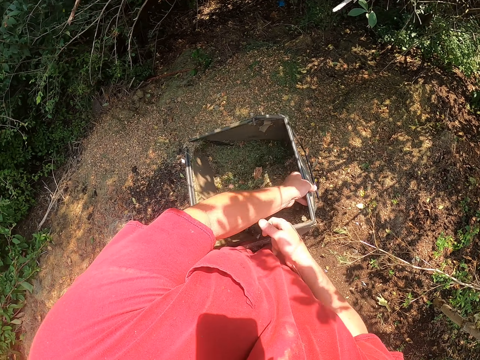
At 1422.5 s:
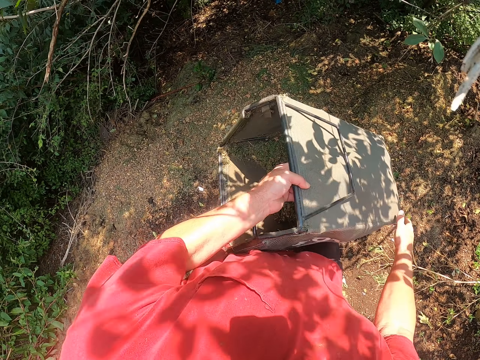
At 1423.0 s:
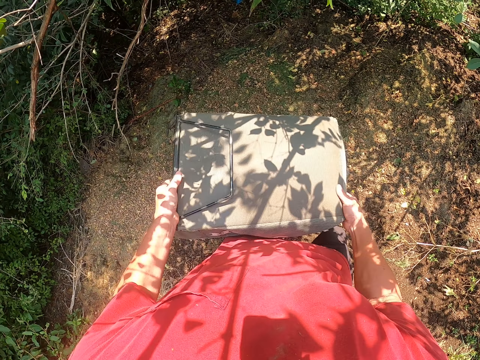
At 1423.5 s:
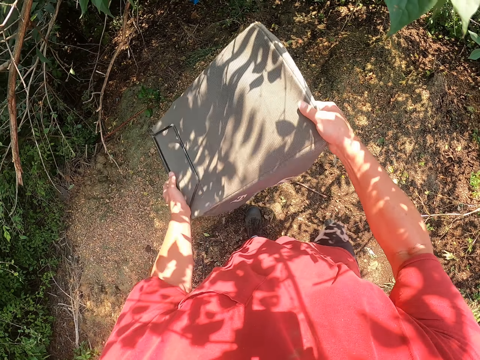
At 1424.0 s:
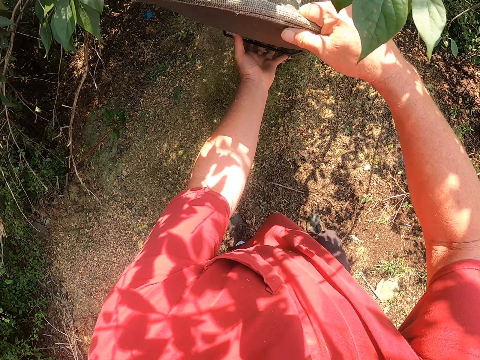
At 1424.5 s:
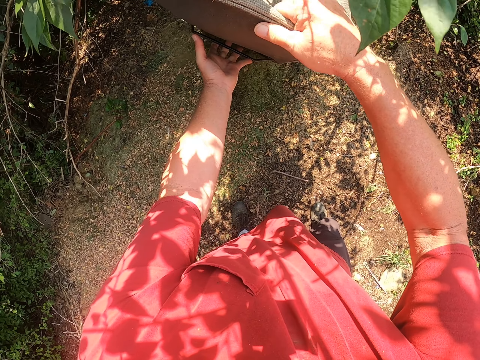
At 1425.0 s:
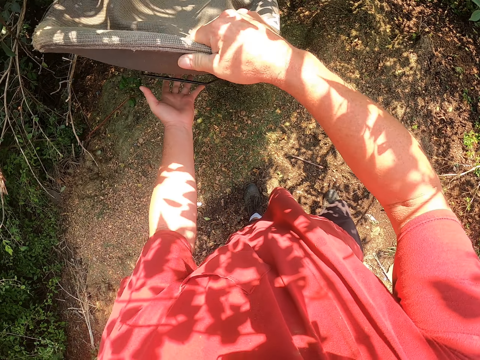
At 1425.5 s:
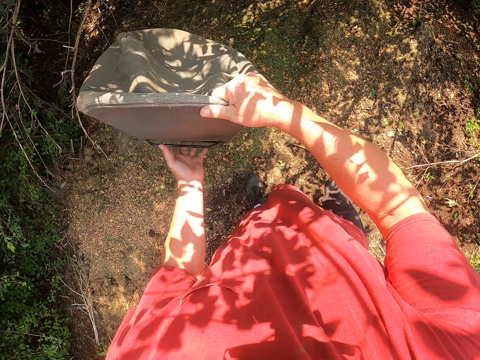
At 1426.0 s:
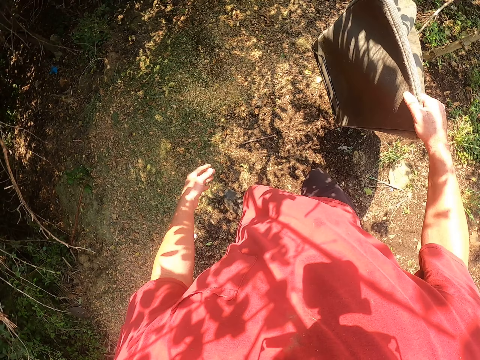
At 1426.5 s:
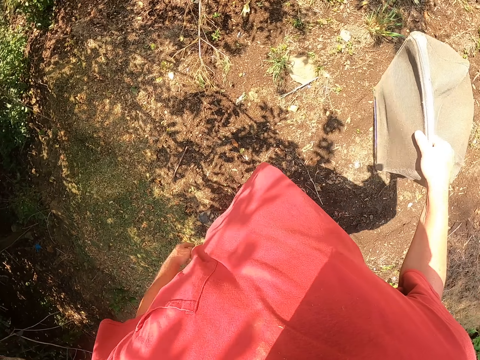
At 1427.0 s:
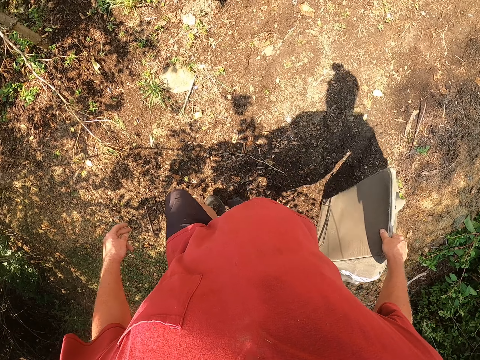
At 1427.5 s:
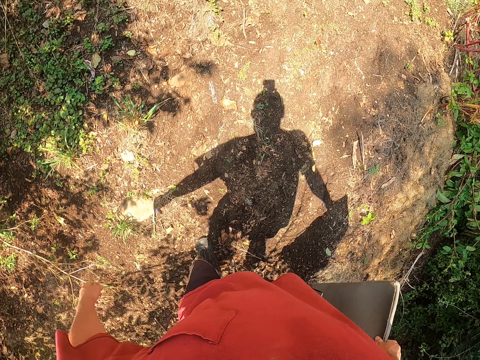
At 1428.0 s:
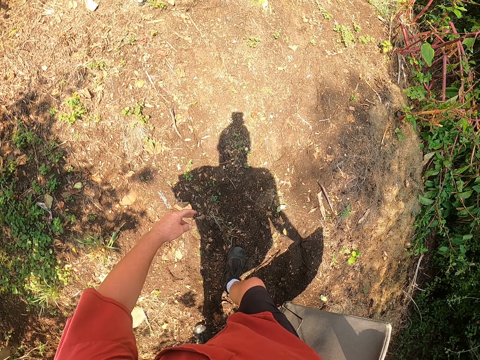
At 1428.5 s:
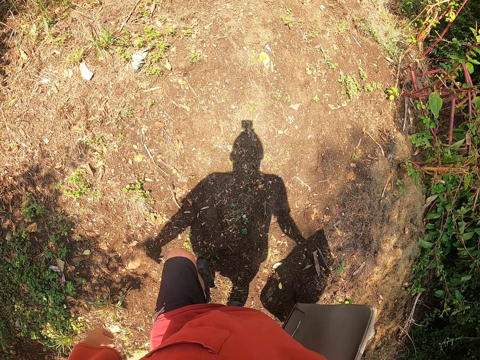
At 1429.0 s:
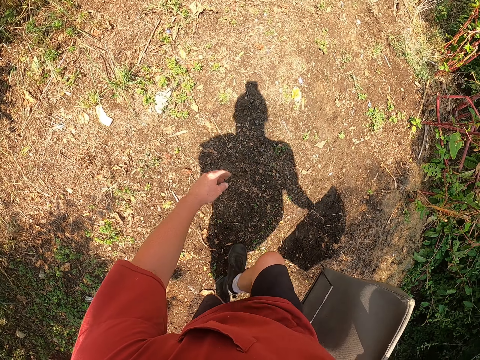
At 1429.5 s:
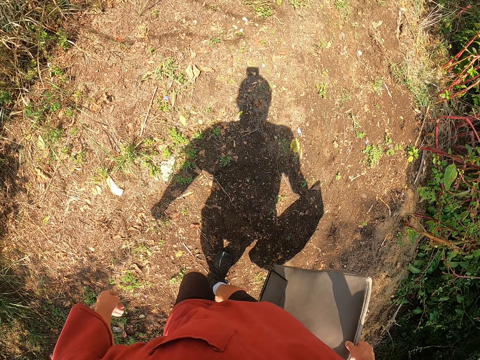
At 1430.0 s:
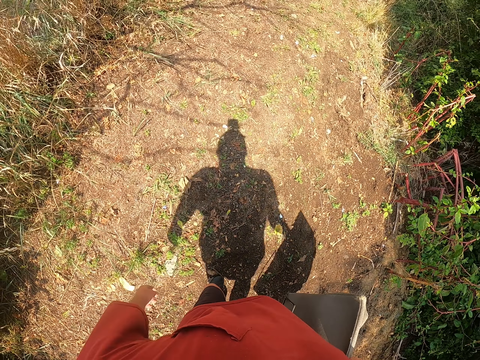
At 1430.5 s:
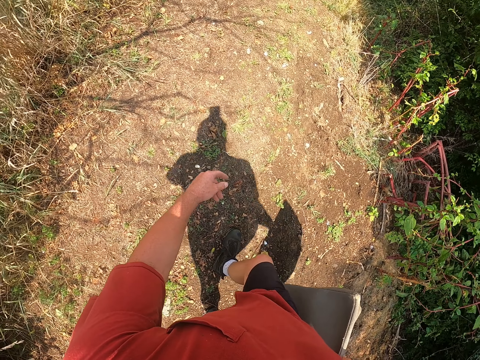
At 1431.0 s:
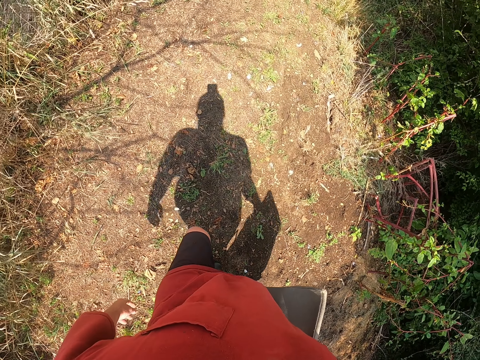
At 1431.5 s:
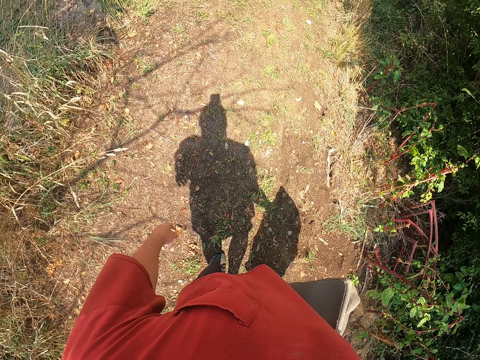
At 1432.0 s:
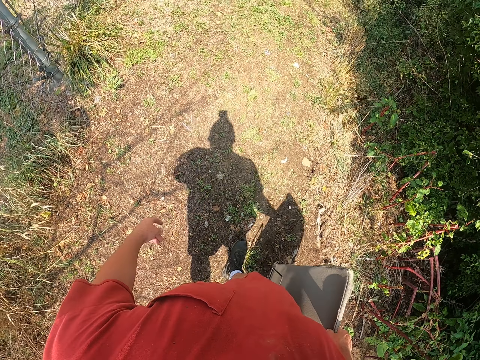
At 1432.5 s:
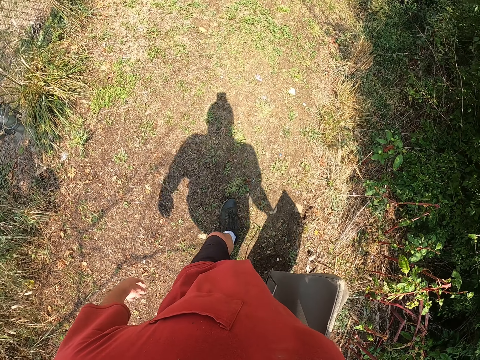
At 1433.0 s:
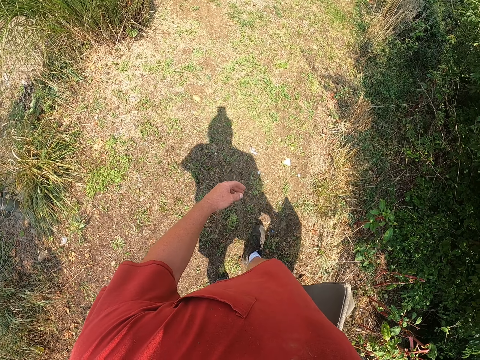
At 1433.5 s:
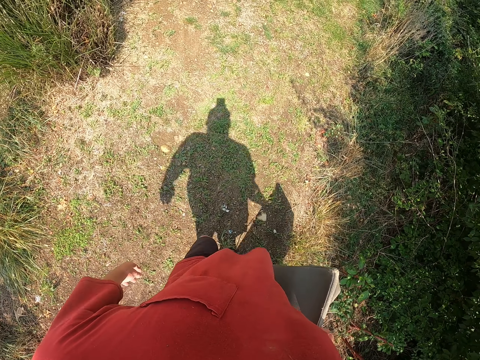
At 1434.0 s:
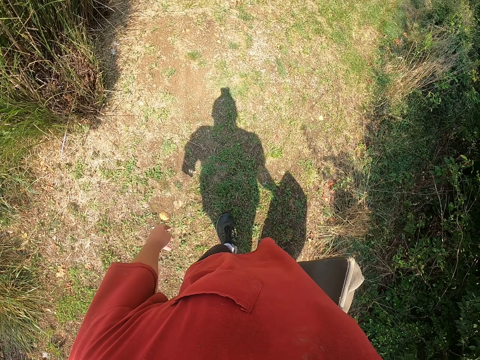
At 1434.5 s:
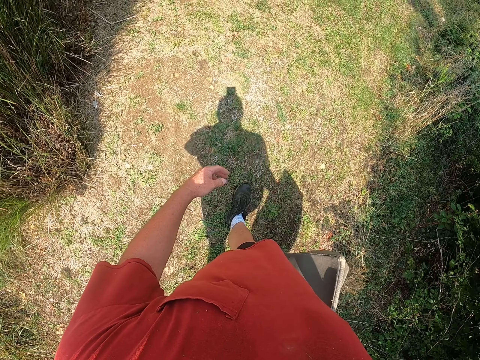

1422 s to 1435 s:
The camera wearer pours the garbage on the ground. They walk the garden of the farm.

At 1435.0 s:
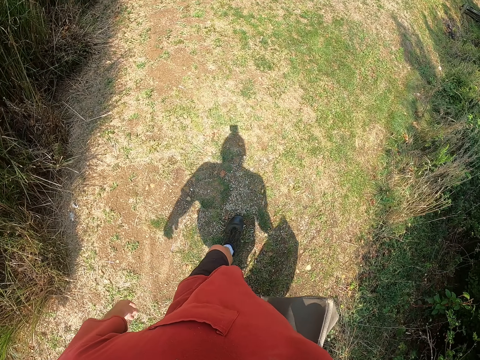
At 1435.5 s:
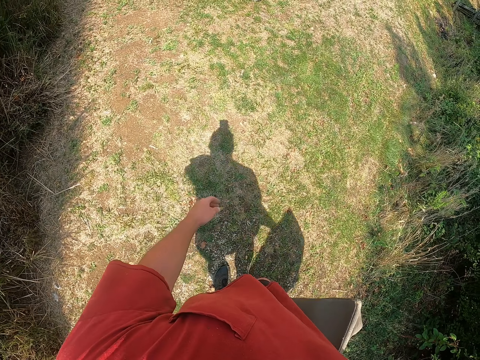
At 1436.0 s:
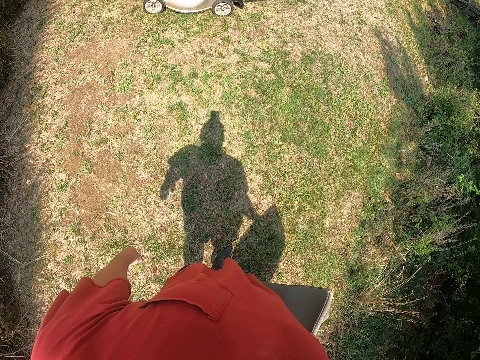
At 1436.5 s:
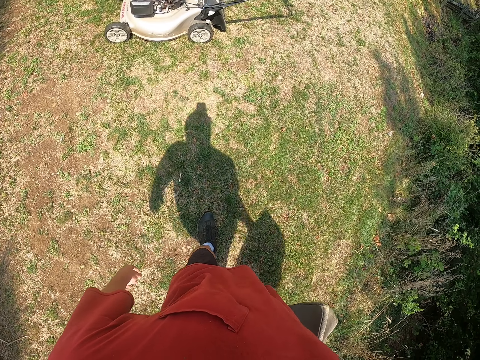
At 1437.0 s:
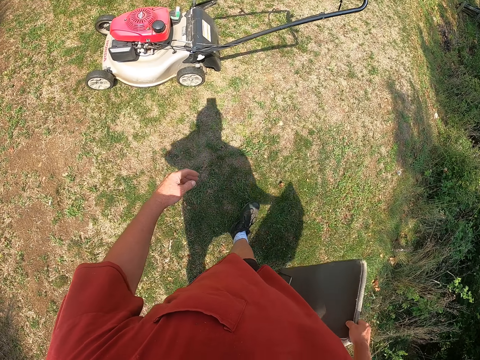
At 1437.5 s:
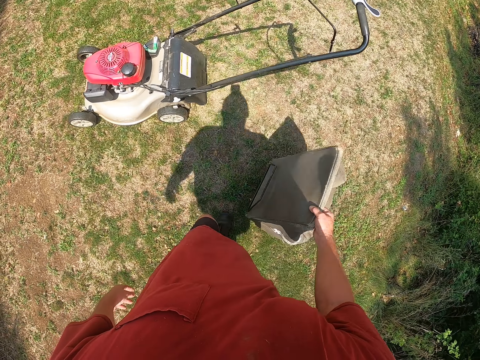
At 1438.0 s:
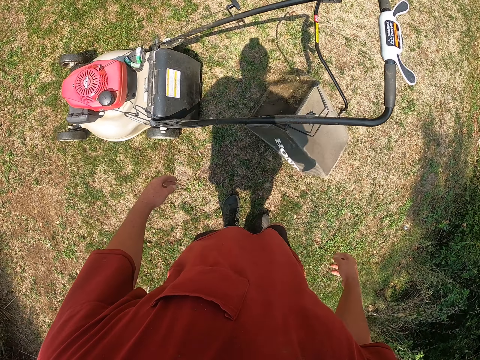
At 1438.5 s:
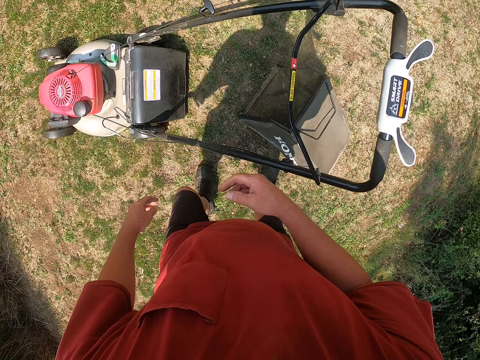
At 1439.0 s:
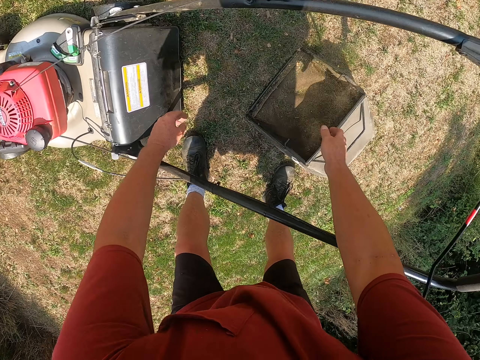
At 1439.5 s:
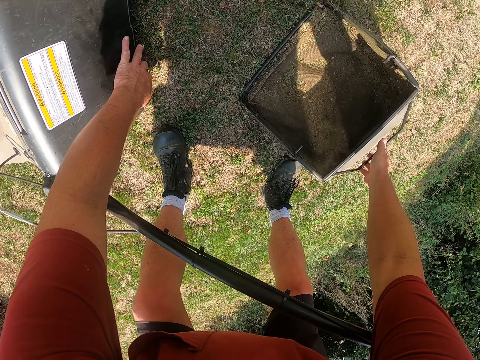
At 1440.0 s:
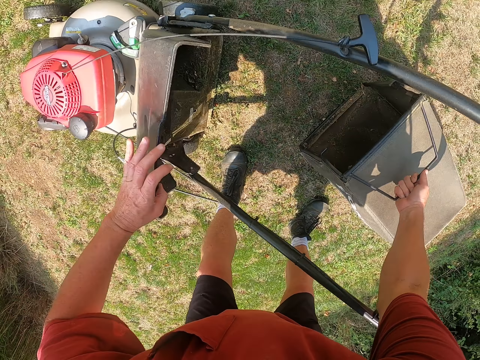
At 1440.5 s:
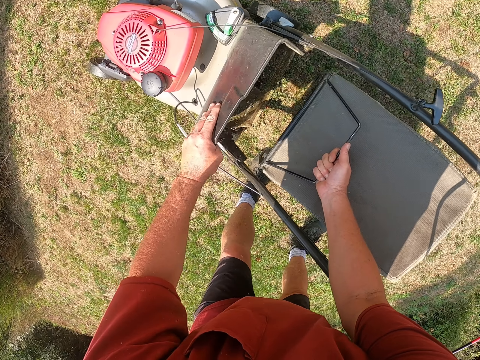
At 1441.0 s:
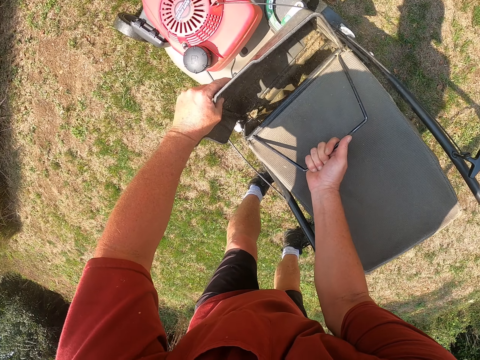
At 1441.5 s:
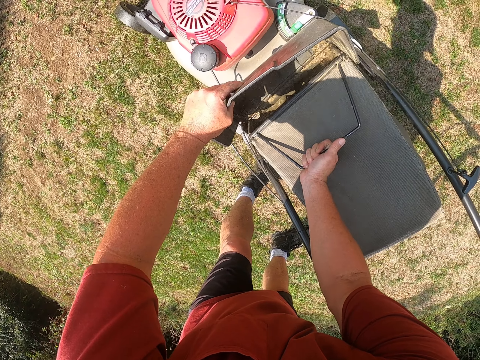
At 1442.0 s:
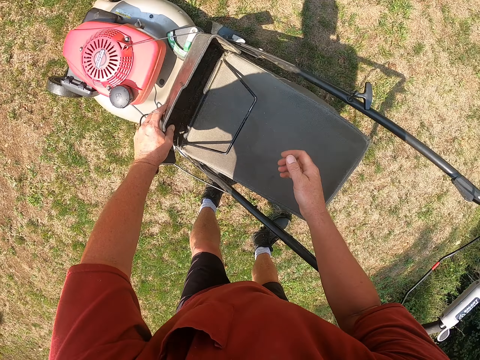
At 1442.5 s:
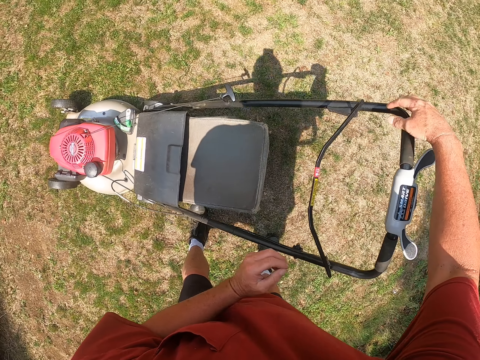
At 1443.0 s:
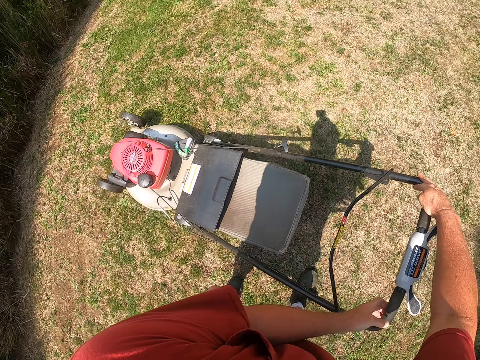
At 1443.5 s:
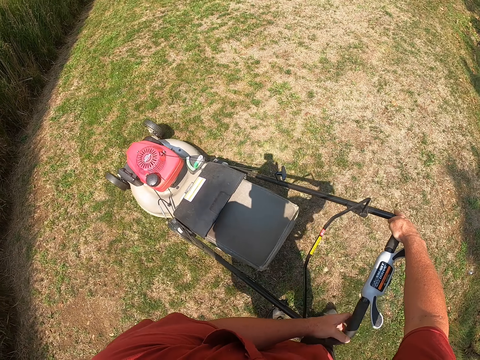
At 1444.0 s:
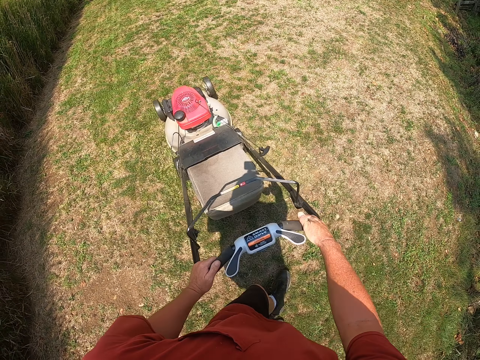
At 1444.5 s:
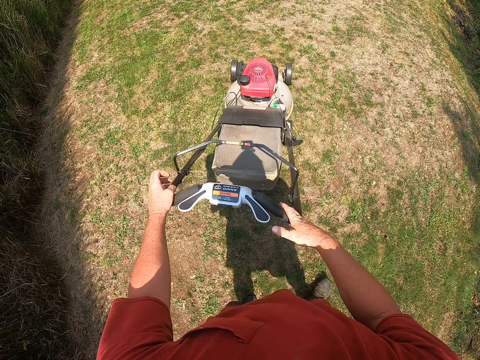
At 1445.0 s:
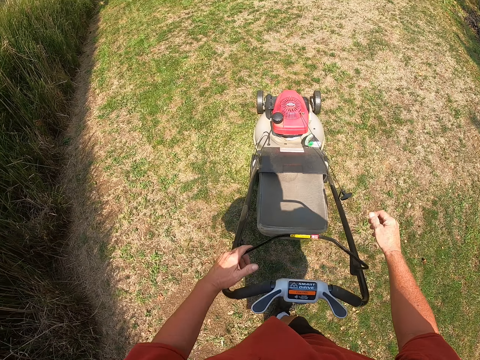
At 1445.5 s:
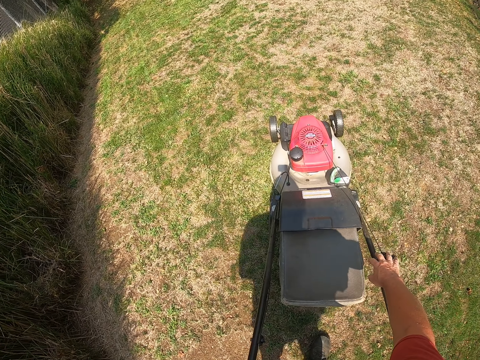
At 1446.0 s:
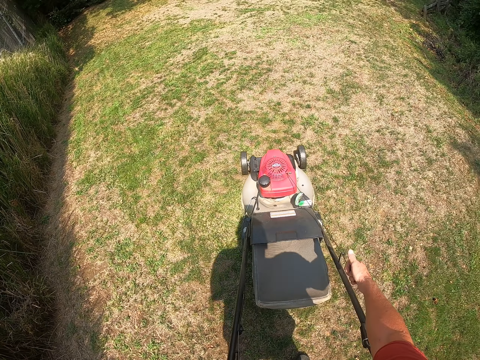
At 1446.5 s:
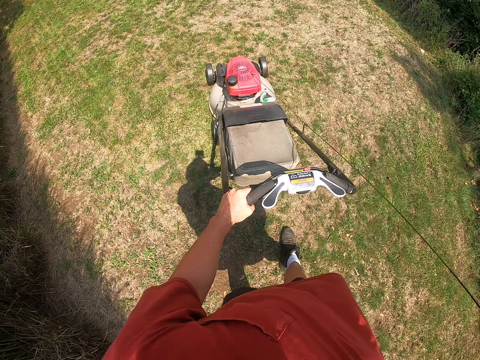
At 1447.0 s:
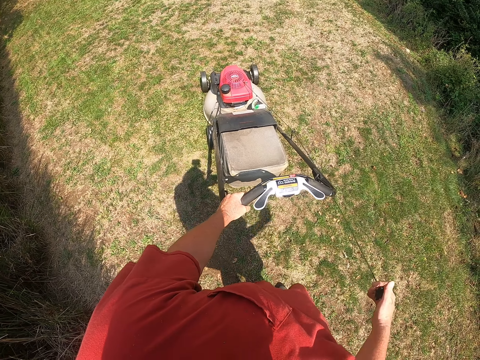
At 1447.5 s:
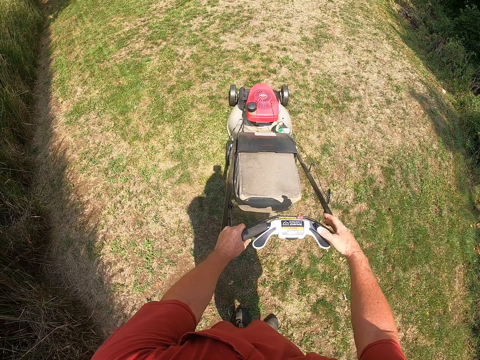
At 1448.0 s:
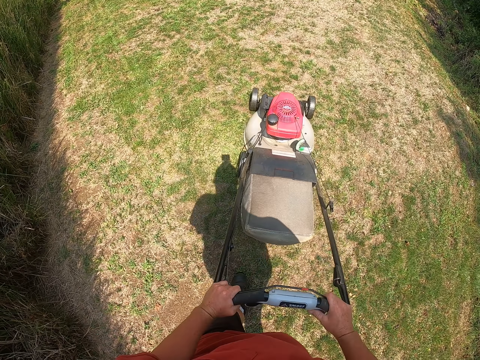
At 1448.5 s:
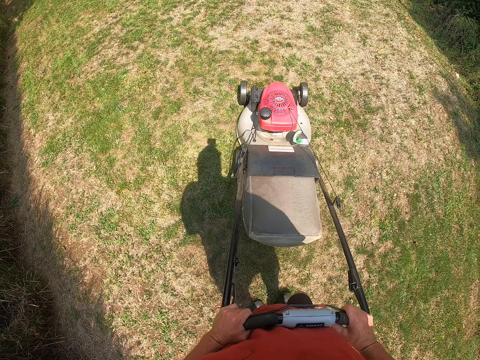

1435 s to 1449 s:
The camera wearer throws a garbage bin on the ground. They open the lawn mower's cover and pick up the garbage bin. They insert the garbage bin into the lawn mower. They close the lawn mower's cover. They cut the grass with the lawn mower. They start the lawn mower. They continue cutting the grass.
